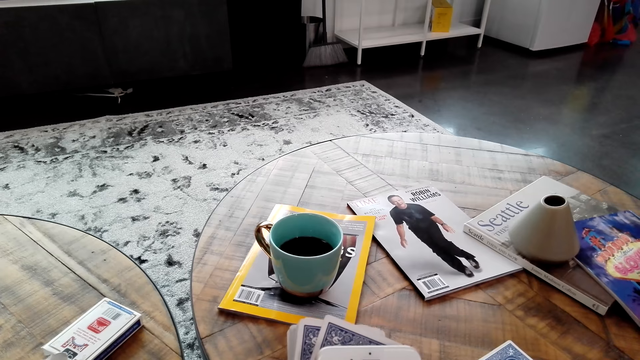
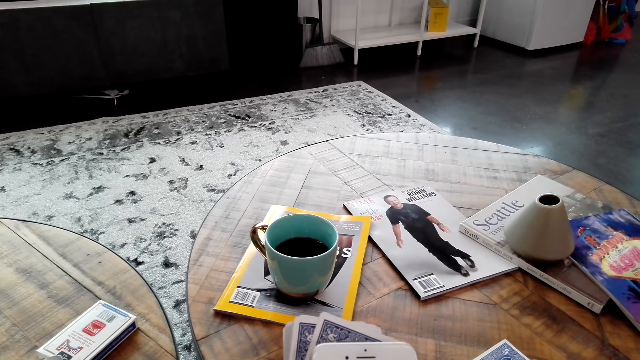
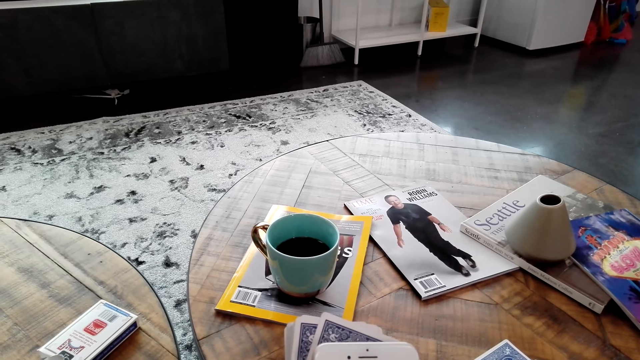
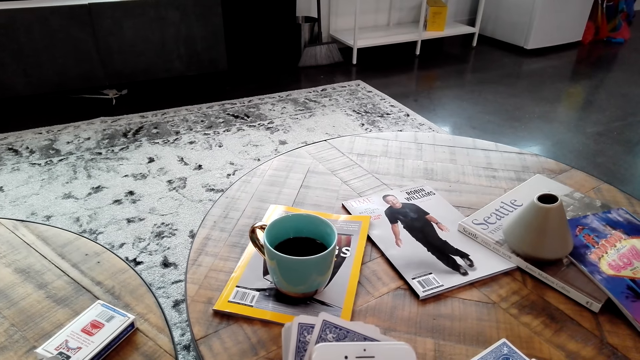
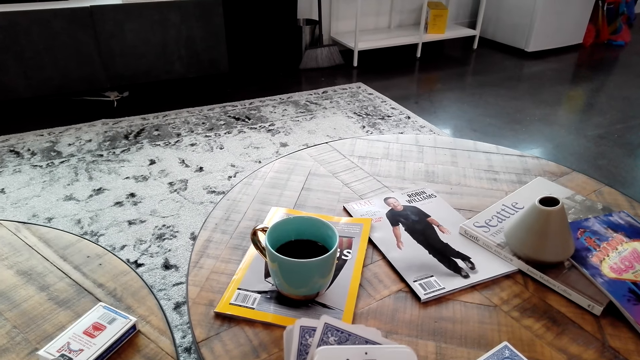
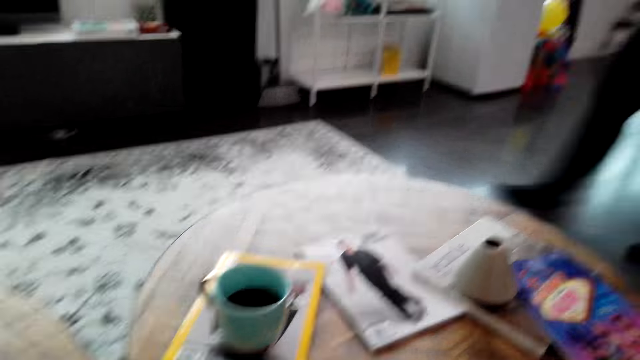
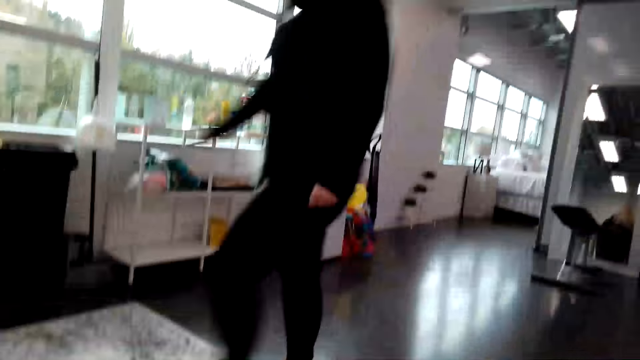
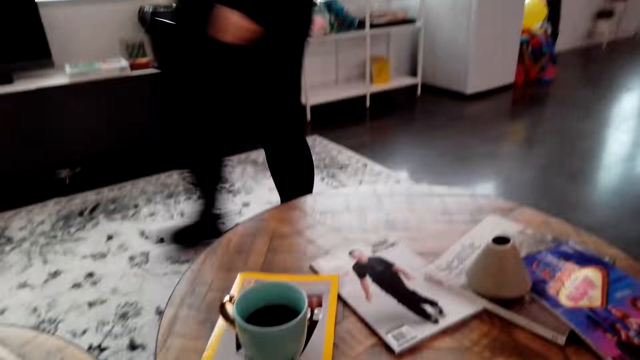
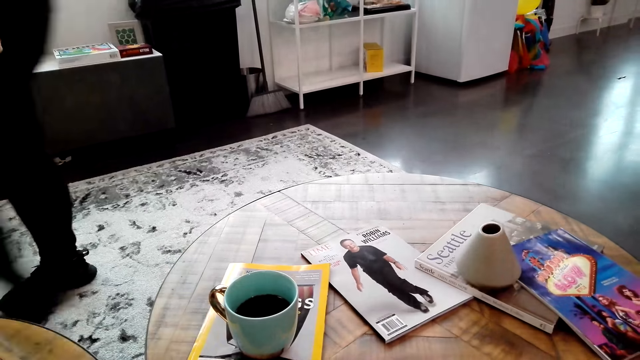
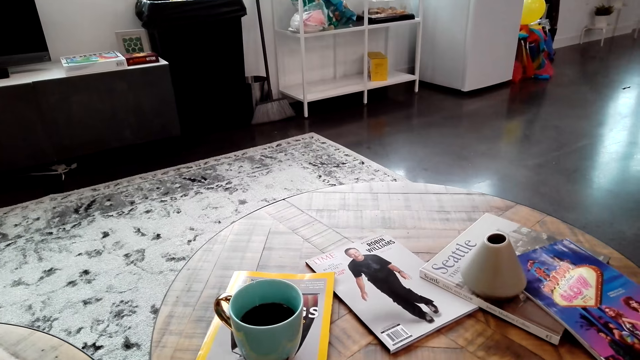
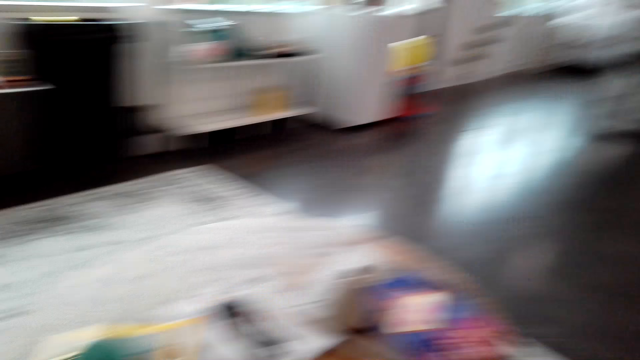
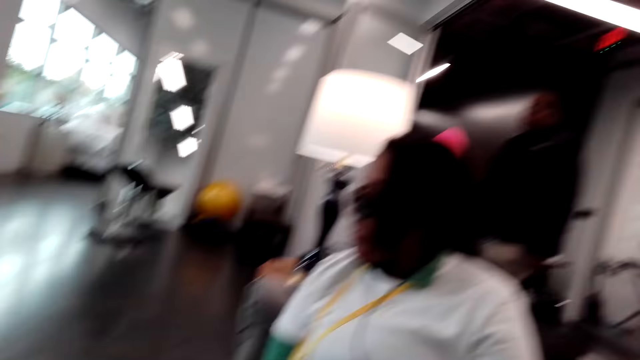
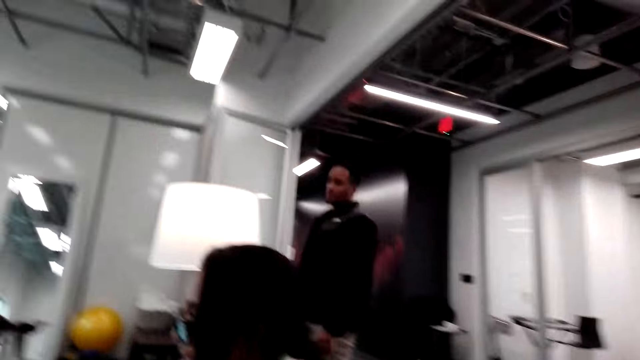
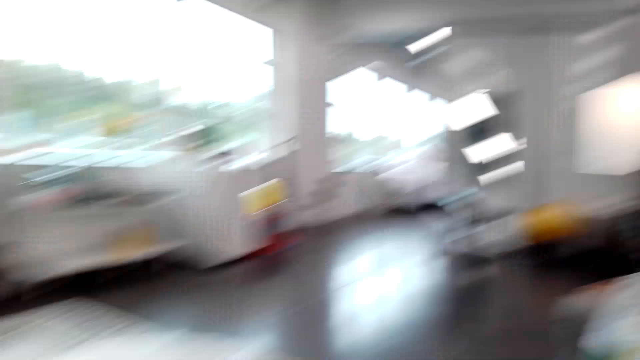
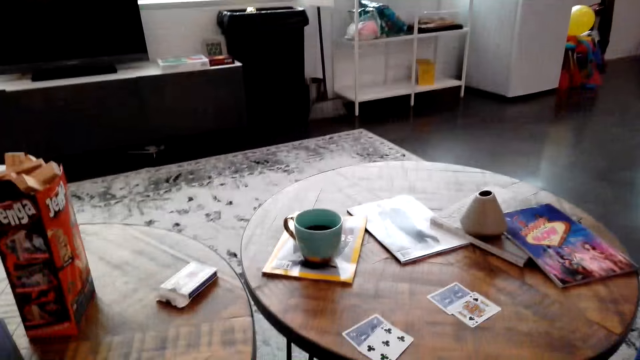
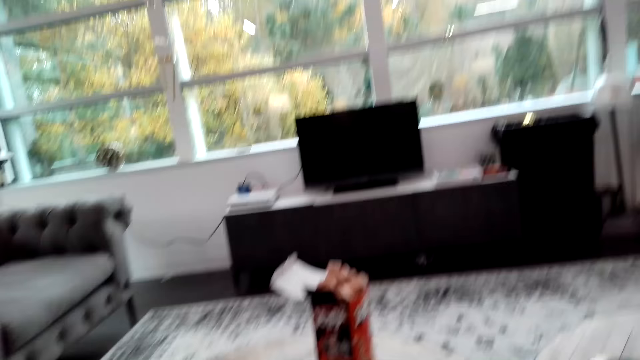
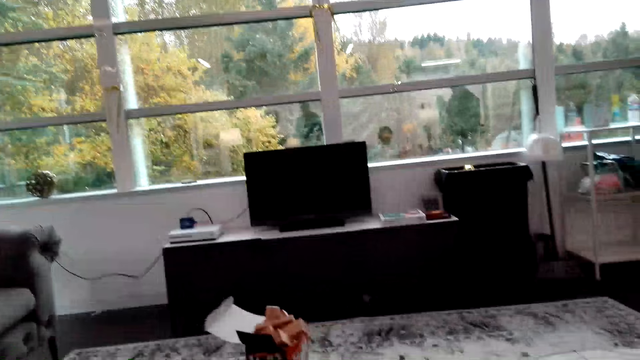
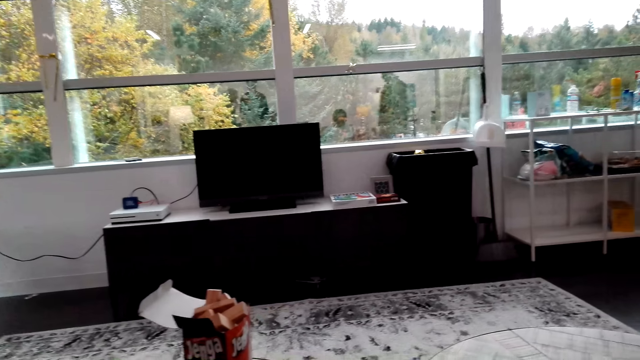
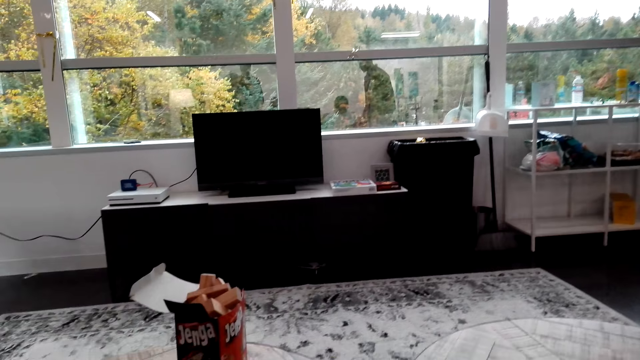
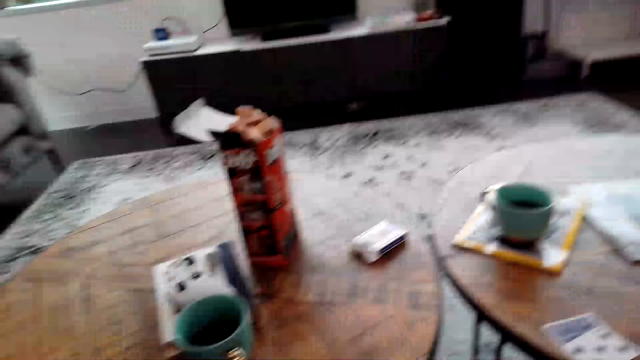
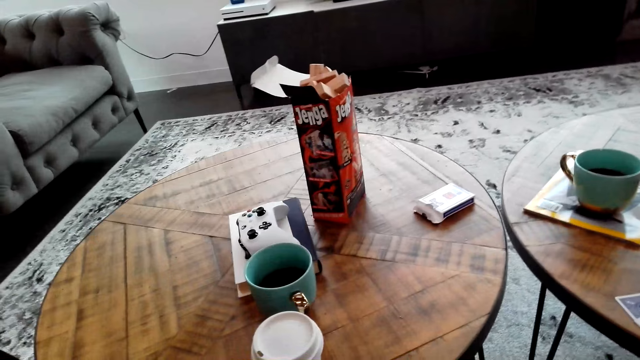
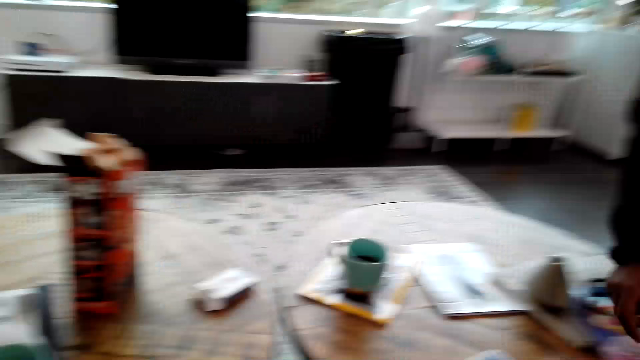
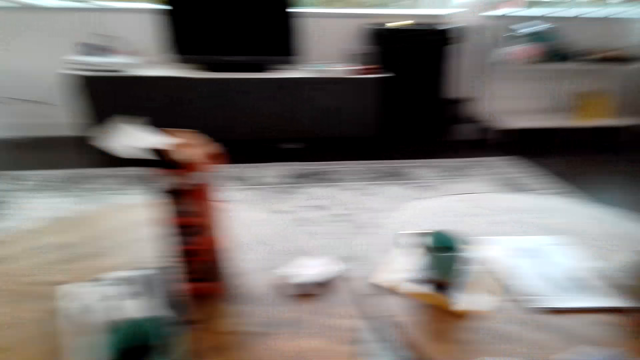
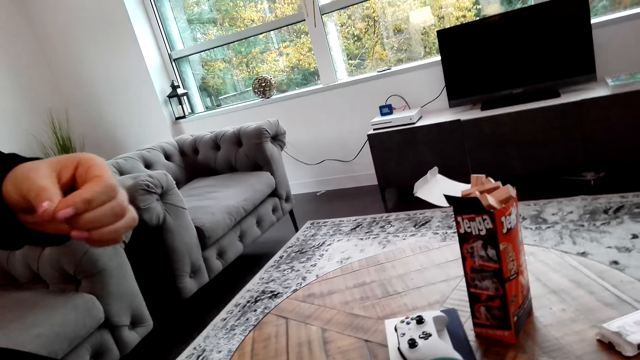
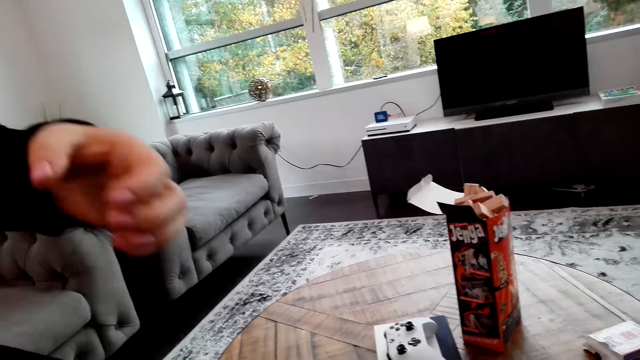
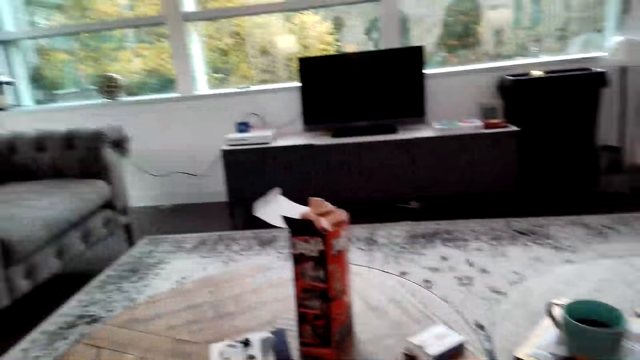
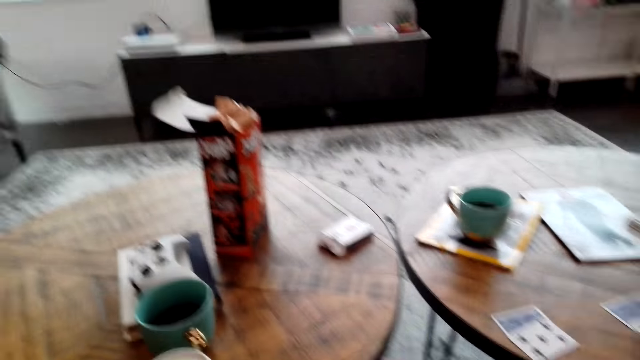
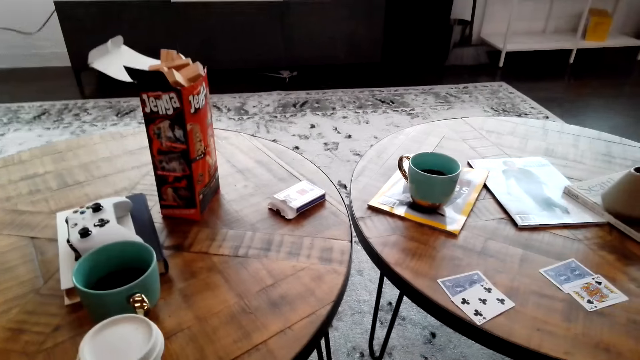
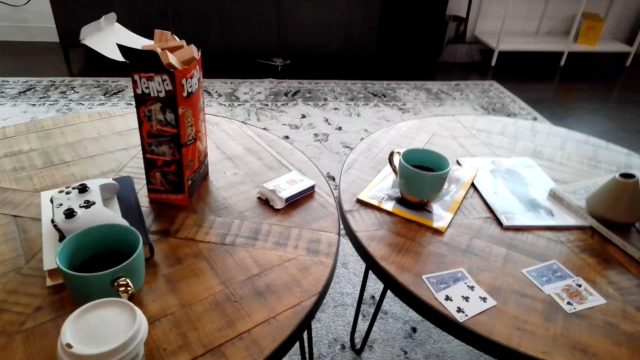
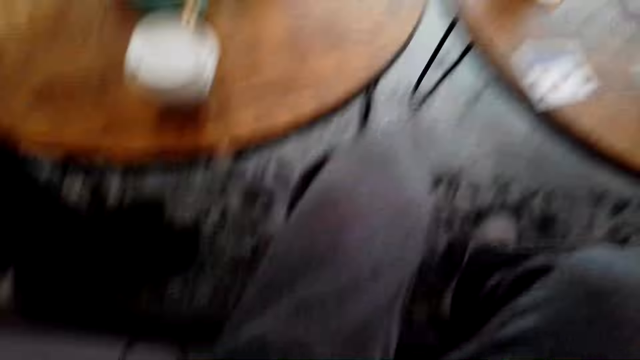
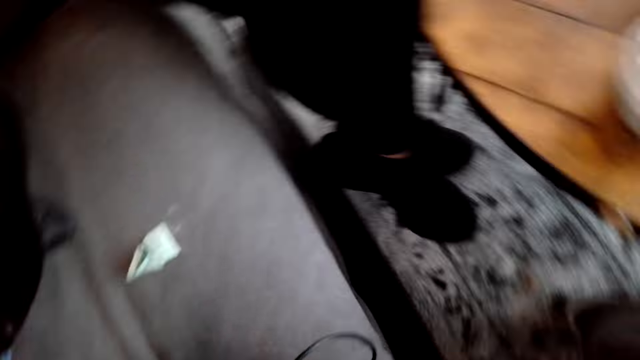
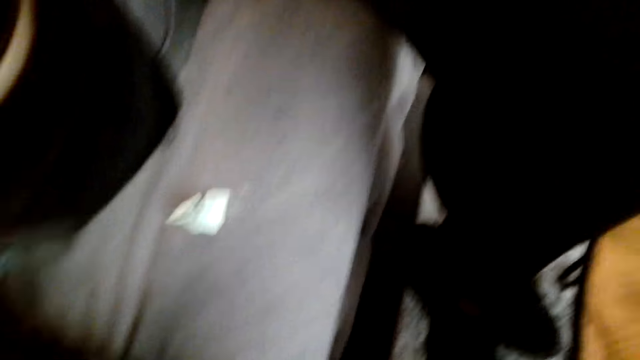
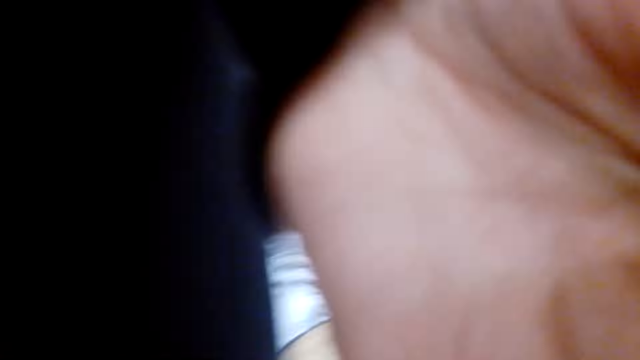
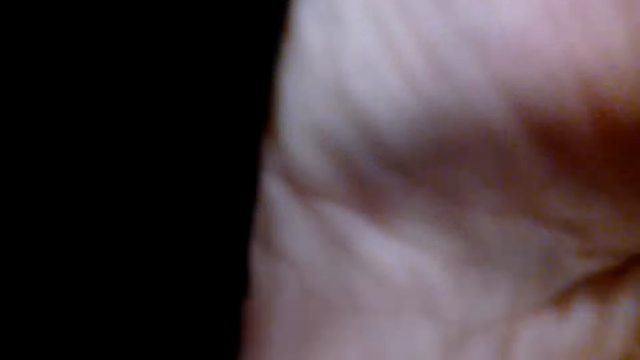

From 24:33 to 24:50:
A man converses with the camera wearer. A person walks across the living room. Another person walks into the room. A lady converses with the man. Another woman picks up the glasses.
